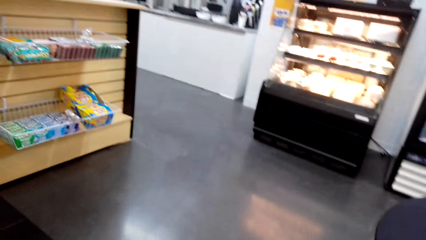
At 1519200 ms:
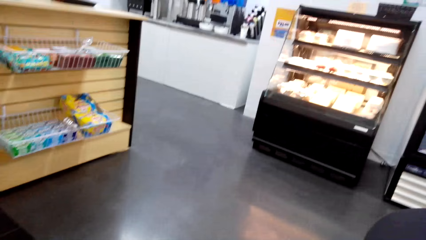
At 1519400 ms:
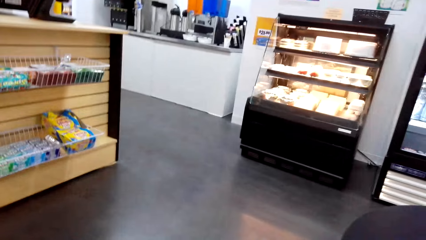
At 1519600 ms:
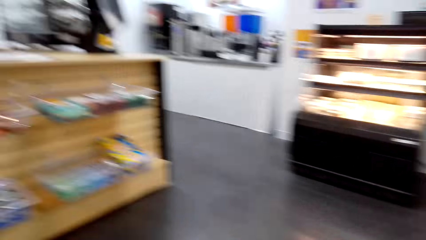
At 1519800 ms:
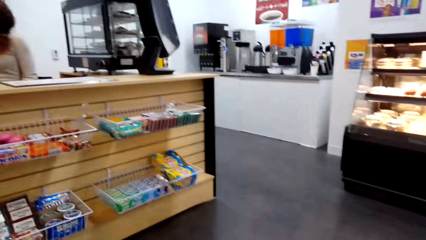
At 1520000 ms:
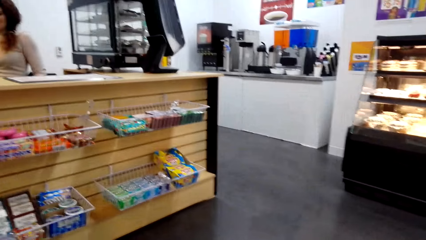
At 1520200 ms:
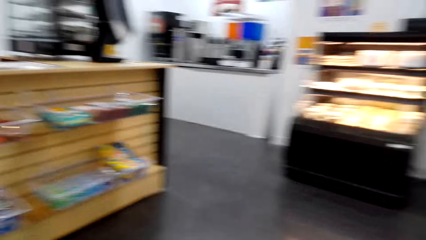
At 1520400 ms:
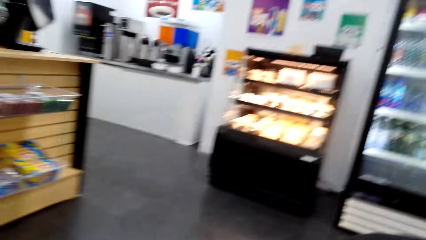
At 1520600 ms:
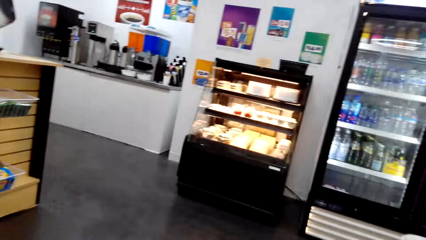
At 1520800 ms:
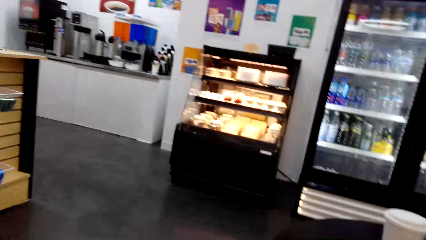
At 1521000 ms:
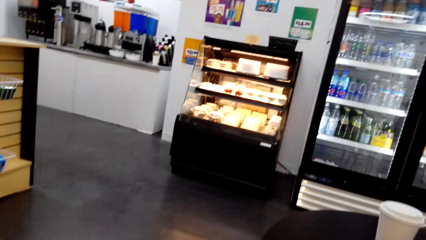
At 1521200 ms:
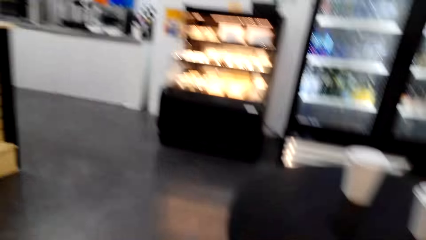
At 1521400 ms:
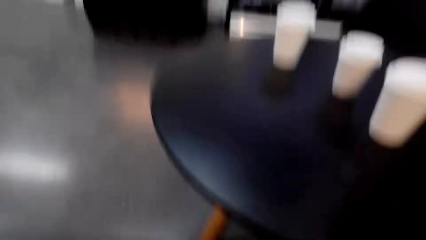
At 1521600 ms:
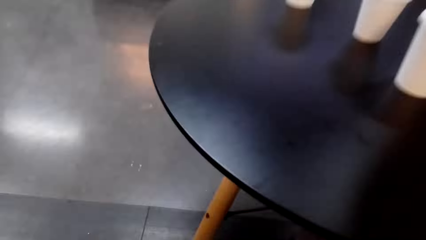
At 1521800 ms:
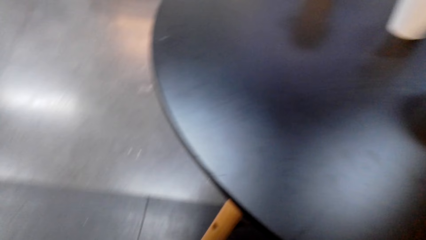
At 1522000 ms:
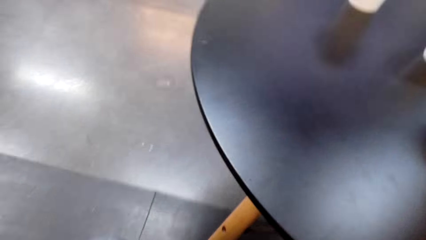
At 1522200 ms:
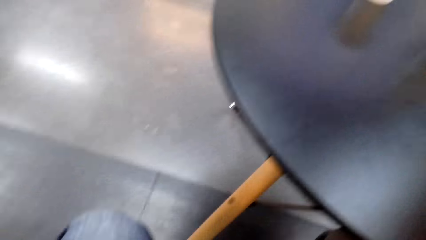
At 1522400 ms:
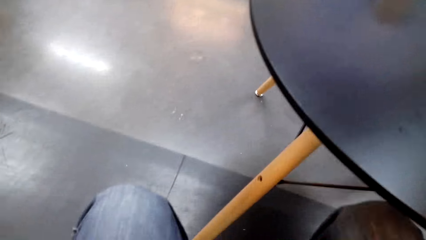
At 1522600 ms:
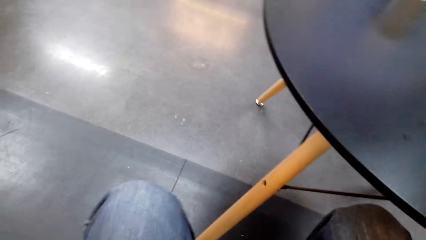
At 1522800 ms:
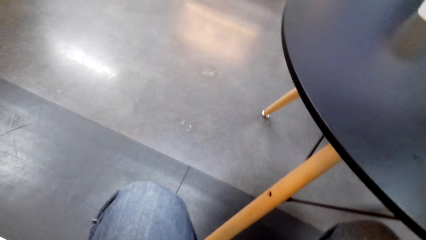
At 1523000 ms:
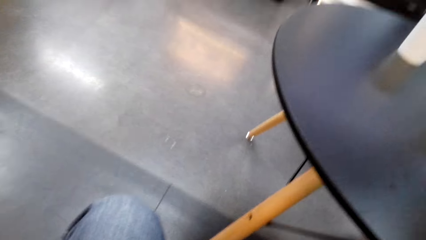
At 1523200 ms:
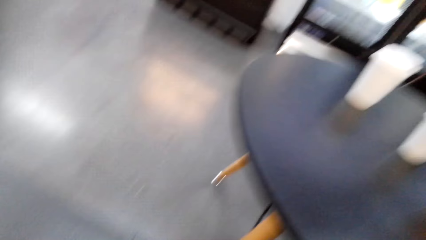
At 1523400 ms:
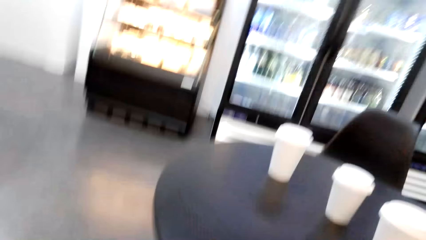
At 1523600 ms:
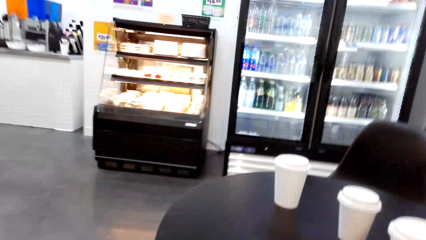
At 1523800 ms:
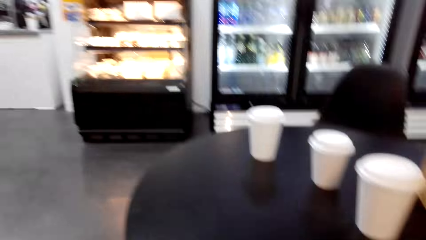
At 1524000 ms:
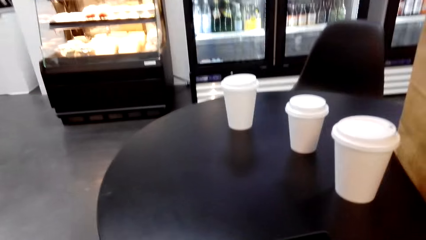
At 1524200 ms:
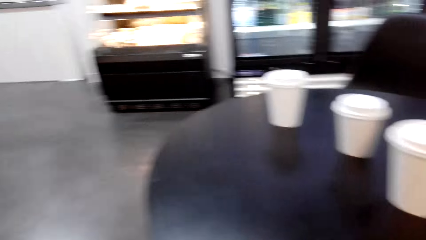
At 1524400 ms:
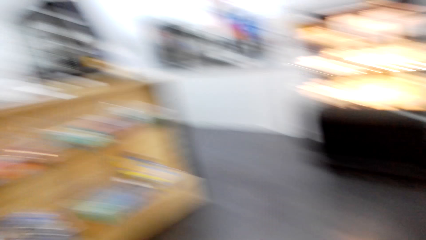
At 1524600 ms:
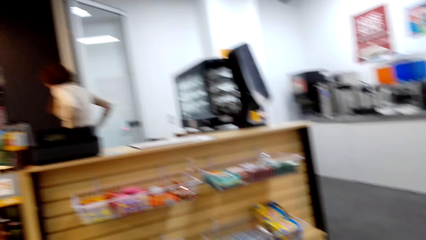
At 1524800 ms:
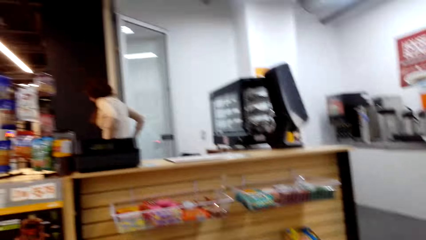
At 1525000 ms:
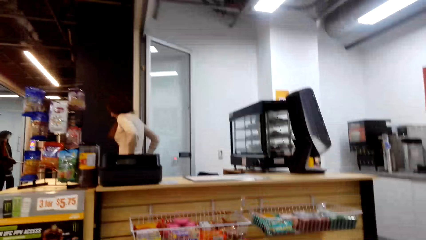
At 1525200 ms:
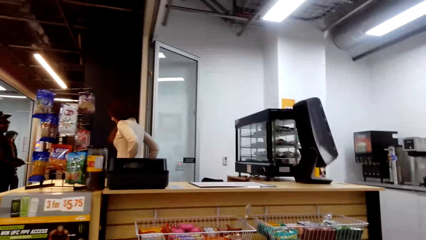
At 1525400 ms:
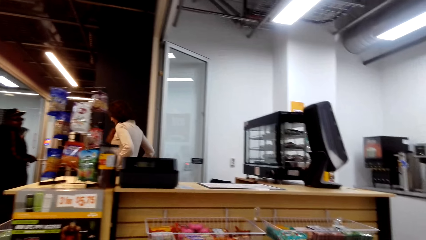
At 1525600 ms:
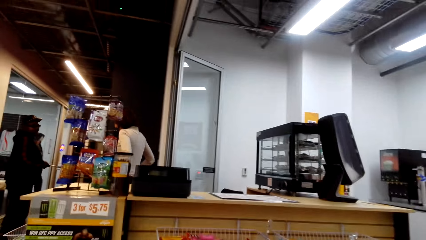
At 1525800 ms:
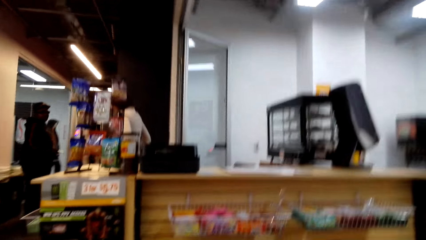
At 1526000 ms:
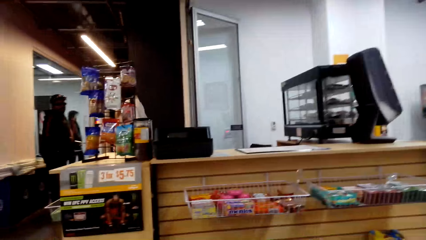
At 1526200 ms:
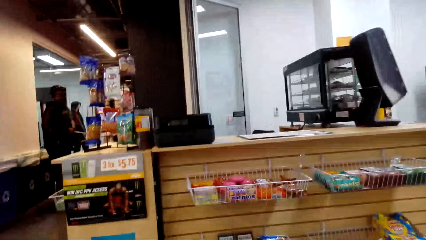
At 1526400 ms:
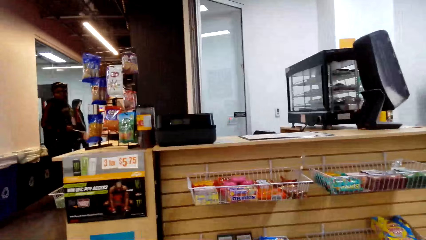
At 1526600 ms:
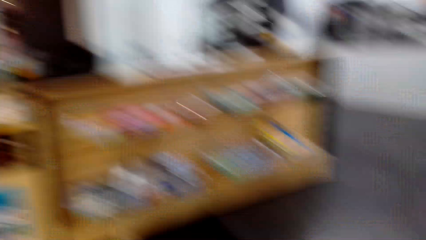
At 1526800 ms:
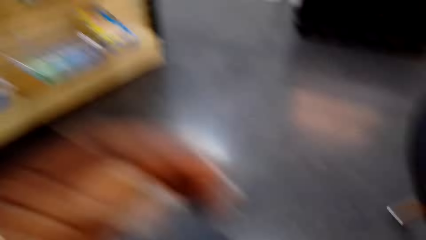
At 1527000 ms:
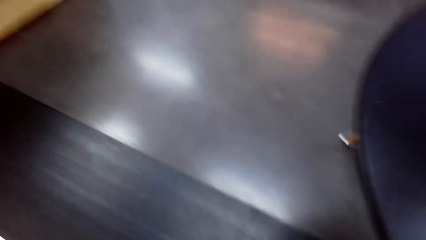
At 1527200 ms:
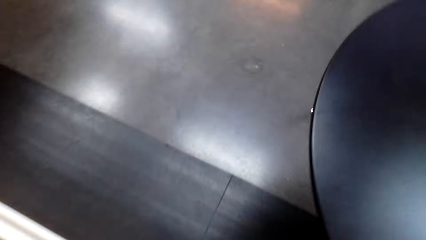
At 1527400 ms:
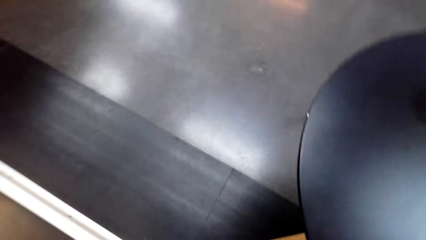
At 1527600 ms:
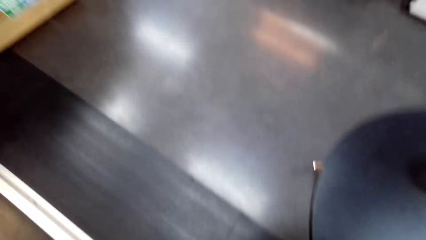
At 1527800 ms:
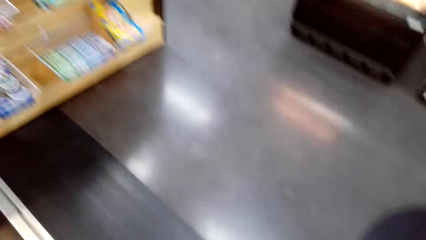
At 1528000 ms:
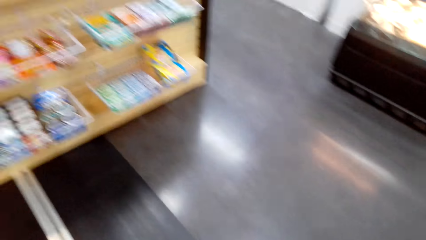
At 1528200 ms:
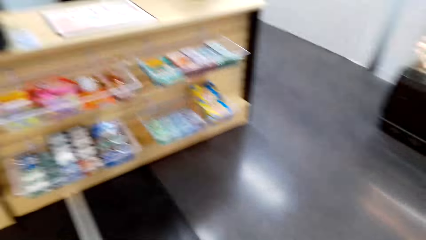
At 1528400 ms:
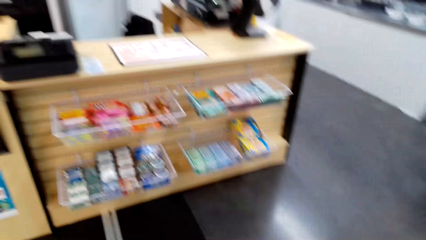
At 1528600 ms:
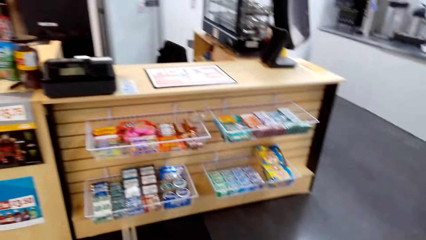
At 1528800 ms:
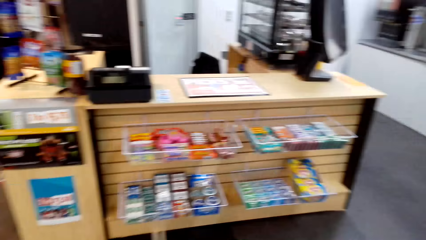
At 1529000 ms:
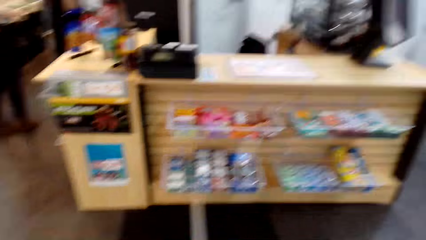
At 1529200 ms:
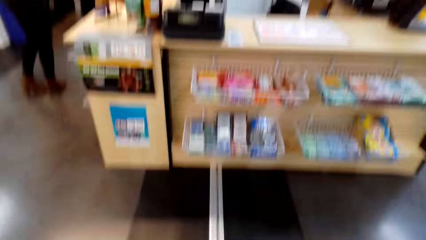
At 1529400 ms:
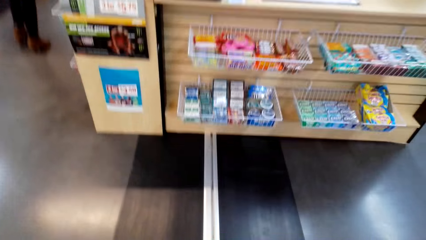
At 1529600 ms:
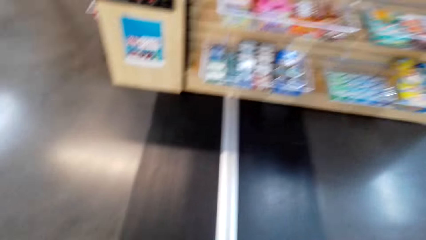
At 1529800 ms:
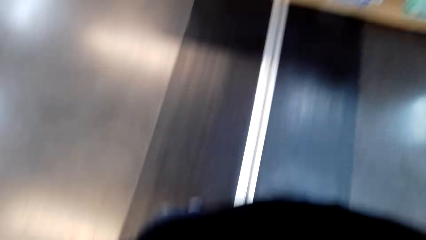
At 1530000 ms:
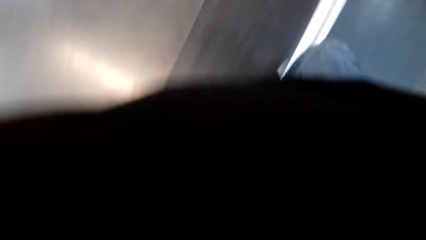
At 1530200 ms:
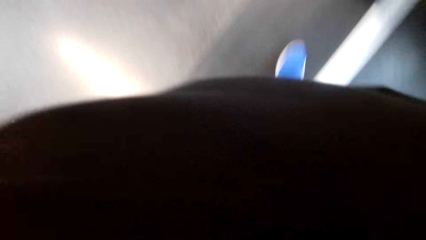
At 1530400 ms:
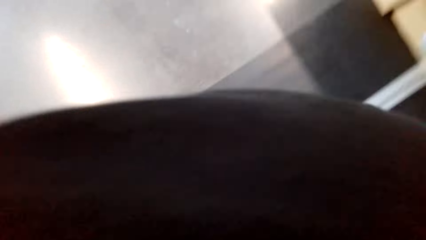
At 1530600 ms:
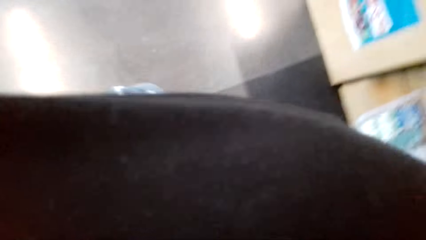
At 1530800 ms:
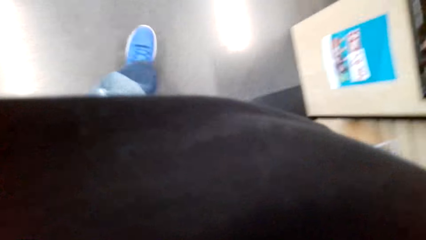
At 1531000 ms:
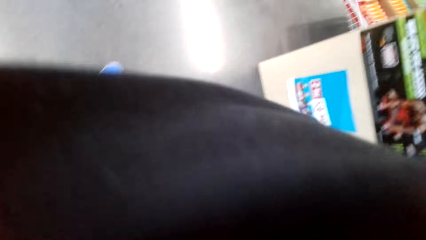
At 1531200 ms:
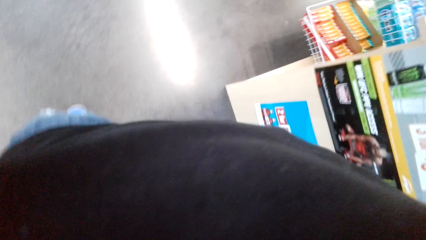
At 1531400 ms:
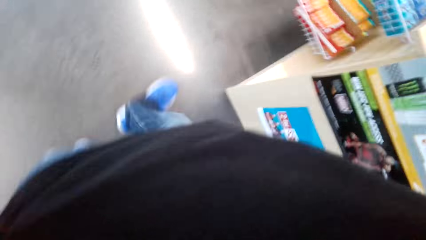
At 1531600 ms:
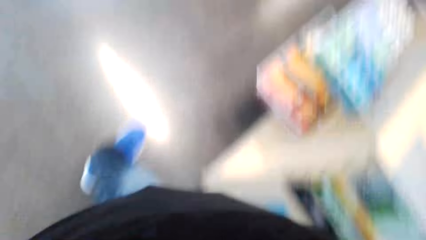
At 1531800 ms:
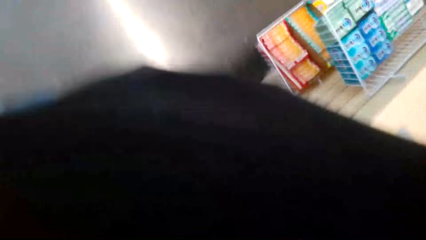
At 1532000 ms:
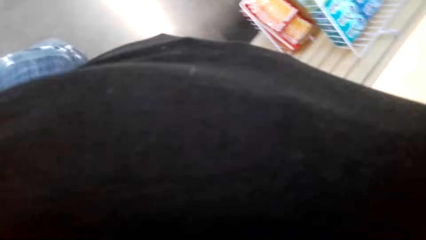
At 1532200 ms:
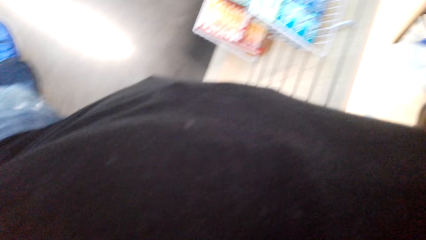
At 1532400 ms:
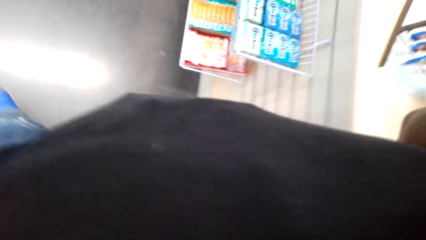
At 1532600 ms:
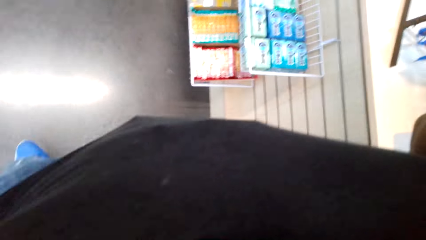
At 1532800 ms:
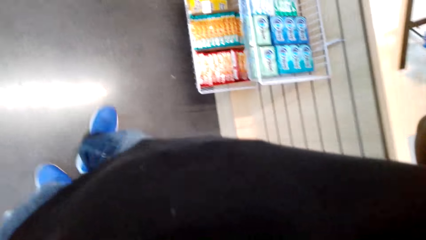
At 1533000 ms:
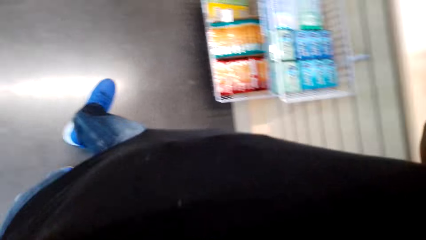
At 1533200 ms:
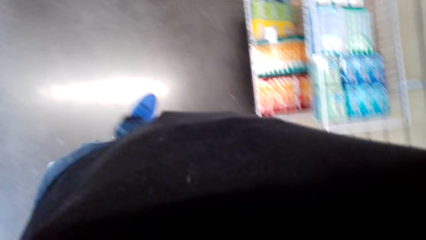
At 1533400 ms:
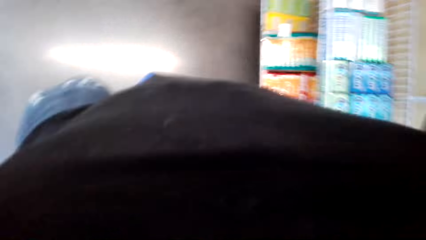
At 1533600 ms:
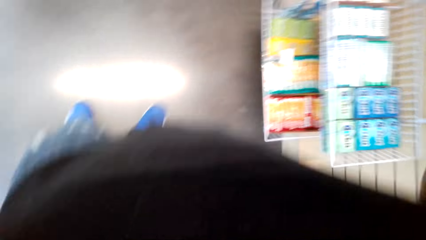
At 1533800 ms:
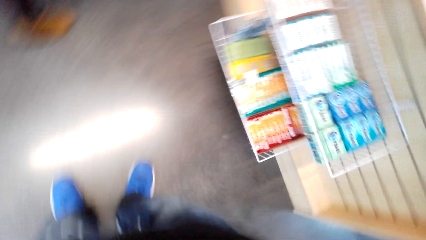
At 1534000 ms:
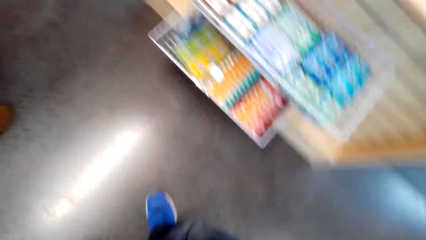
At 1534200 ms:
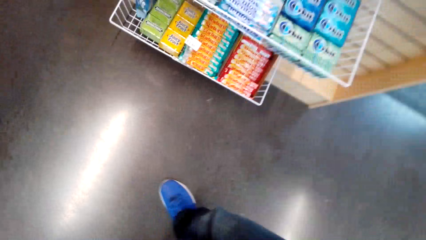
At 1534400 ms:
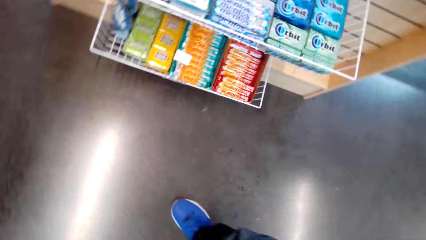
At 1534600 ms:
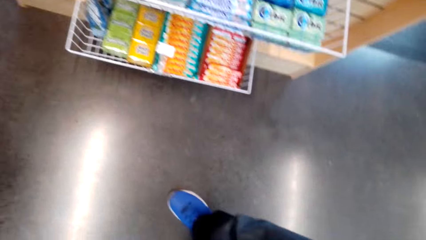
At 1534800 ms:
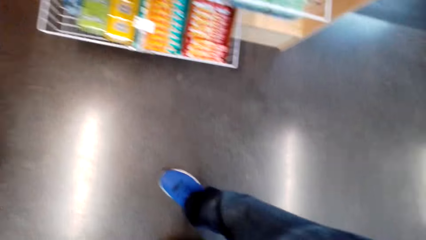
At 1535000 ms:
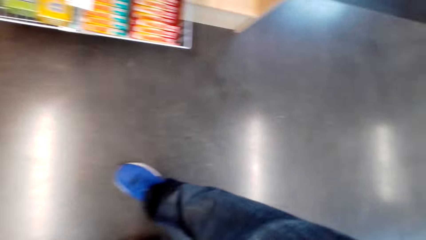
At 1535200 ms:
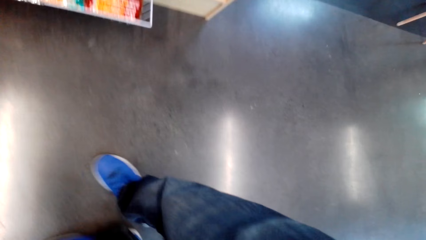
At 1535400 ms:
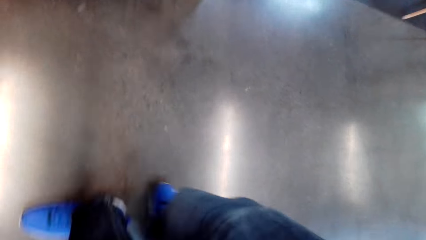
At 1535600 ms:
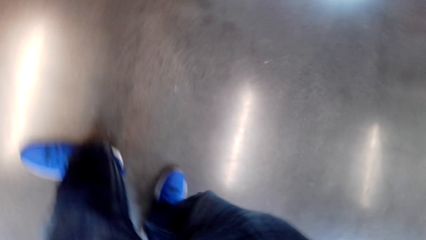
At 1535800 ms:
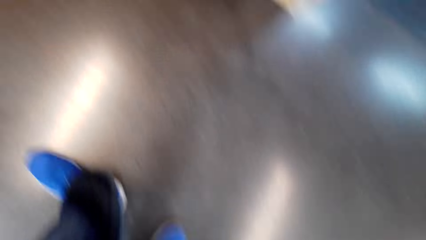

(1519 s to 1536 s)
The camera wearer looks around the supermarket. They sit on the chair. They look around the supermarket. They walk in the supermarket.
